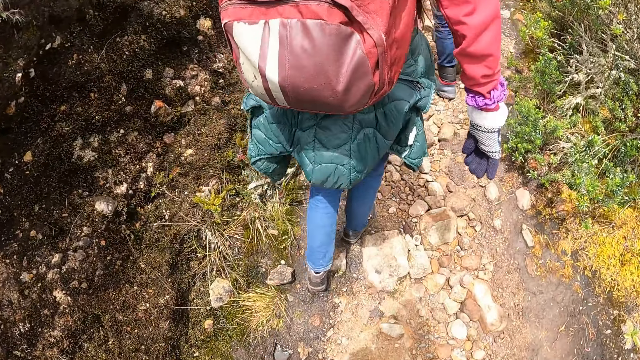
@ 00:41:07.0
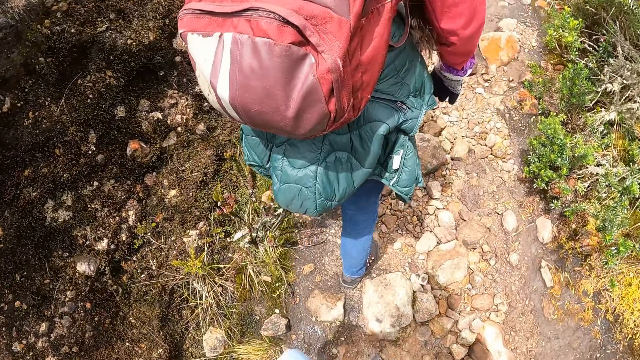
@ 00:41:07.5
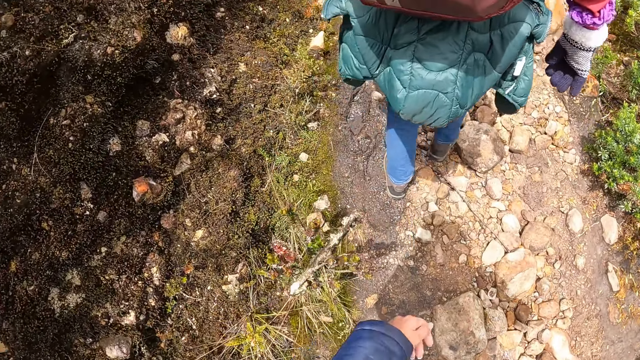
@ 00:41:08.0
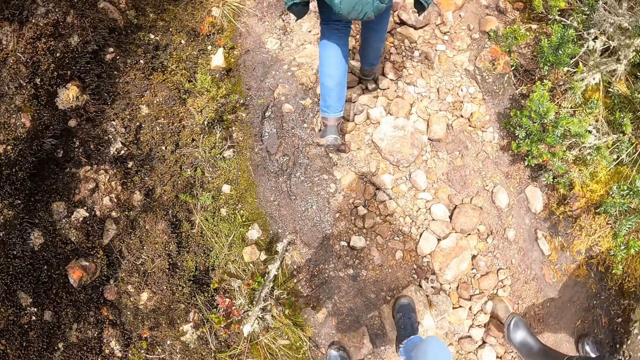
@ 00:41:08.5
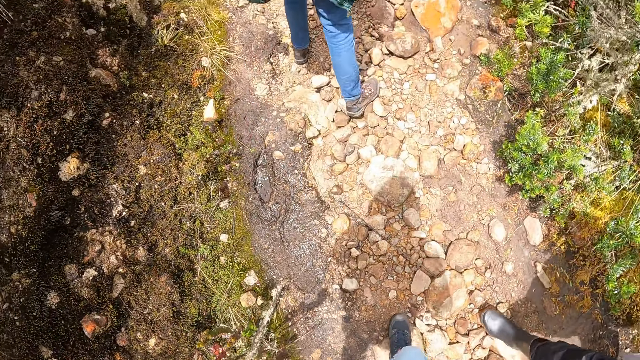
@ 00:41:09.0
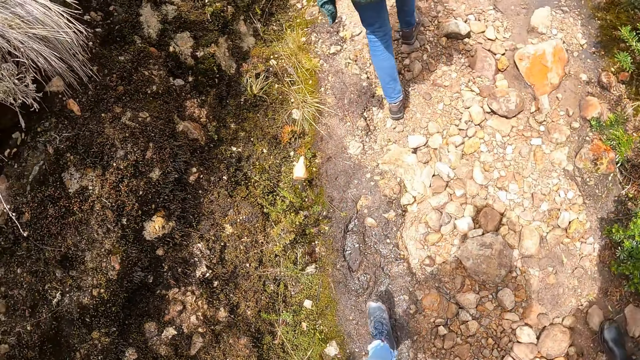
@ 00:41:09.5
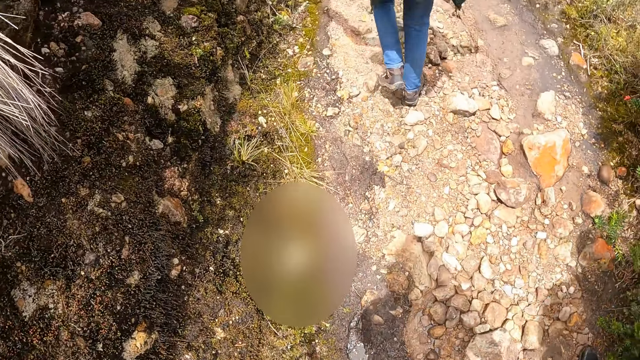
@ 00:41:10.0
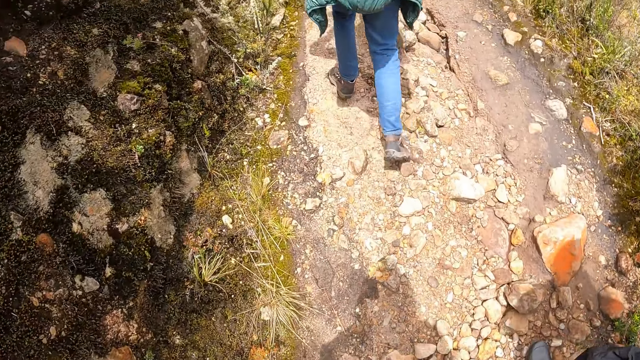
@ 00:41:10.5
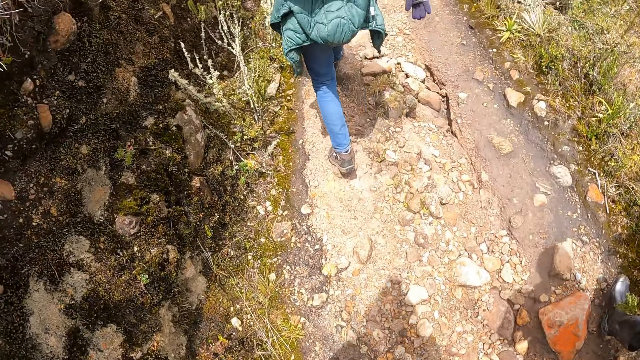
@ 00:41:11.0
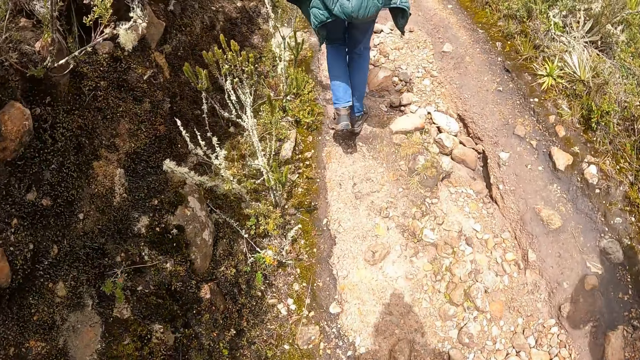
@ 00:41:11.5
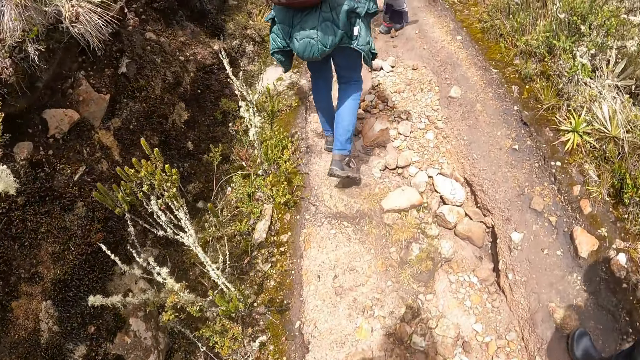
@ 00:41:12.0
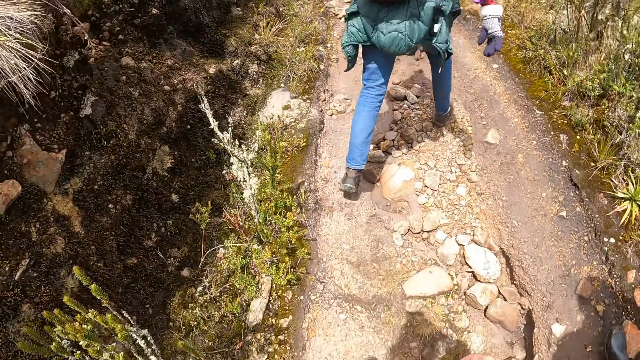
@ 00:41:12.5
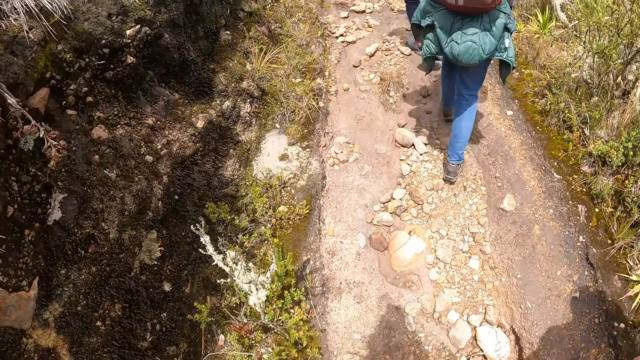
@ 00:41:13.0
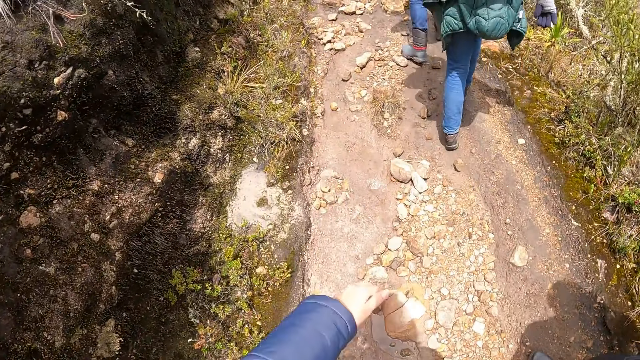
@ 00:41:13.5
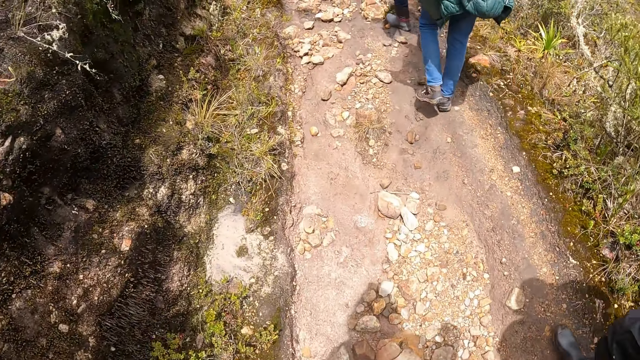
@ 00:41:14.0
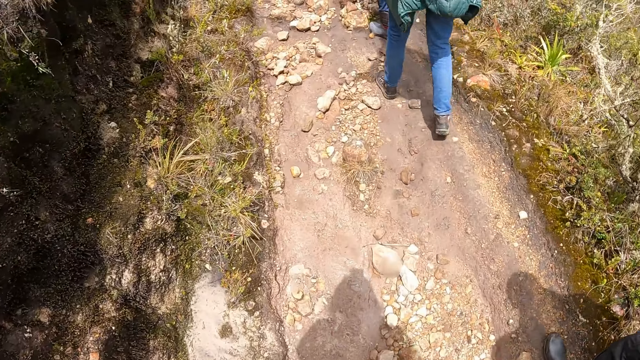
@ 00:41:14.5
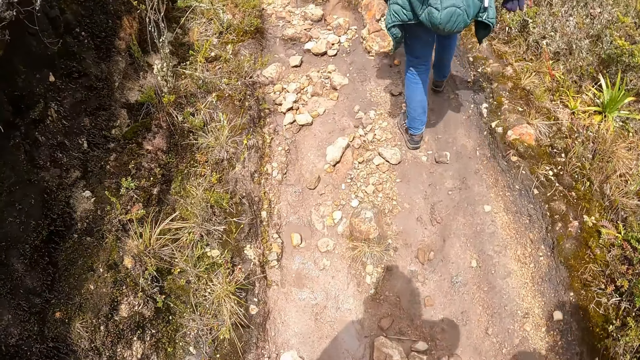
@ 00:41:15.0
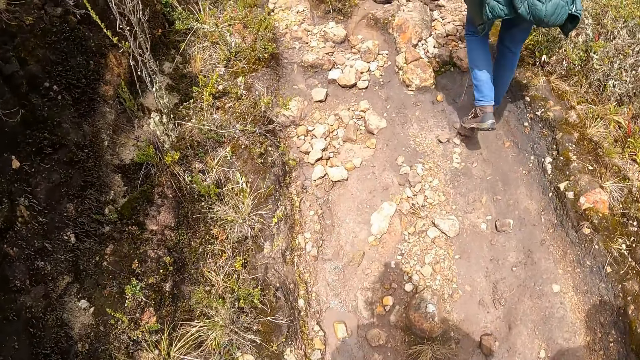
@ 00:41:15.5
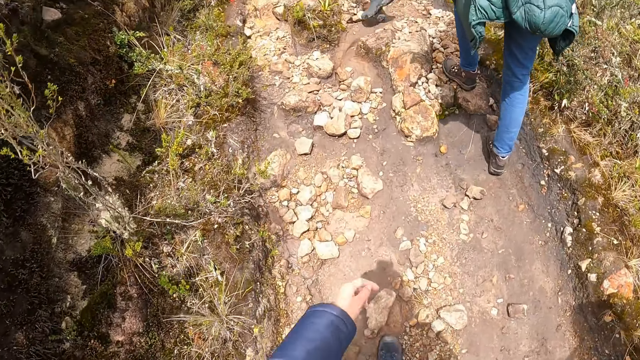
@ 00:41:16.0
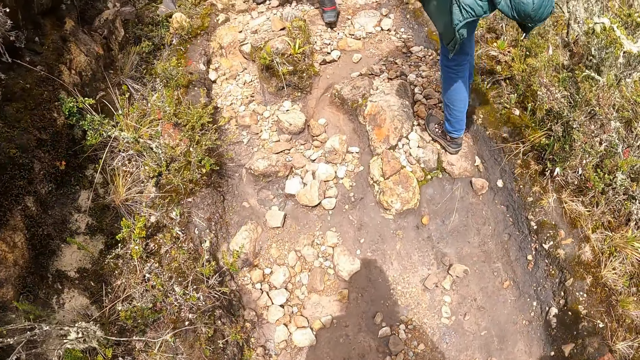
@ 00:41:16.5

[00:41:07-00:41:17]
The camera wearer moves the left hand in the field. They walk around in the field. They move the left hand in the field. They walk around in the field.

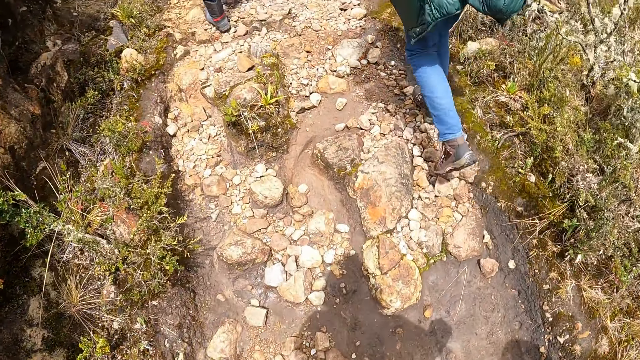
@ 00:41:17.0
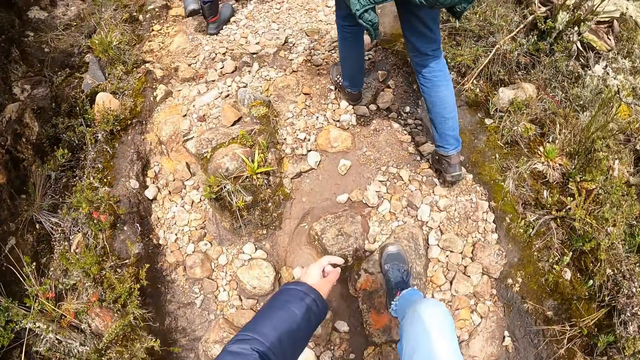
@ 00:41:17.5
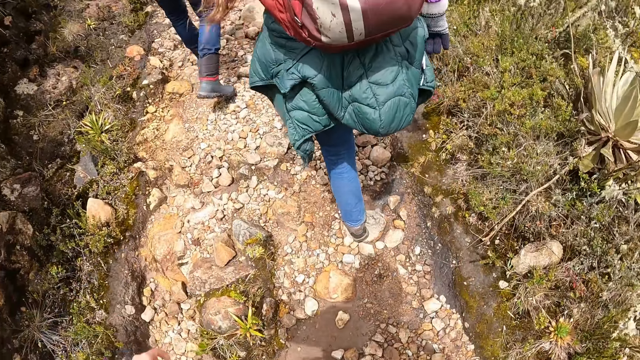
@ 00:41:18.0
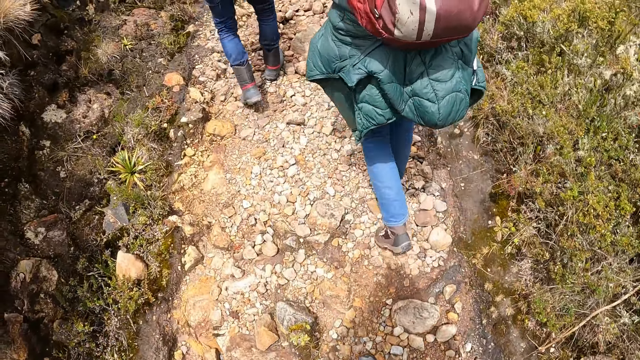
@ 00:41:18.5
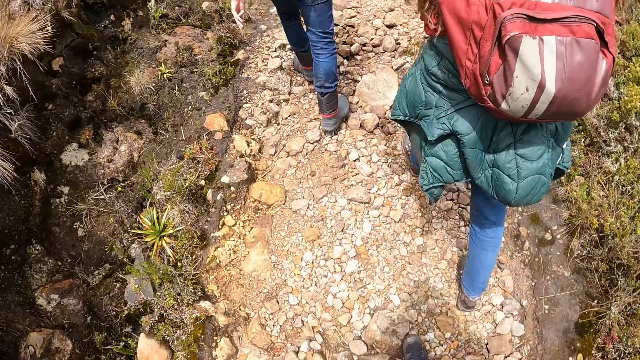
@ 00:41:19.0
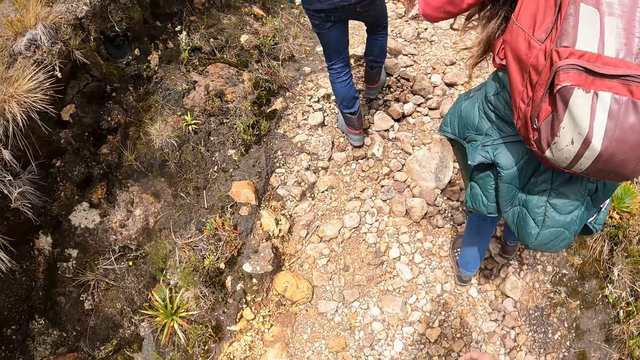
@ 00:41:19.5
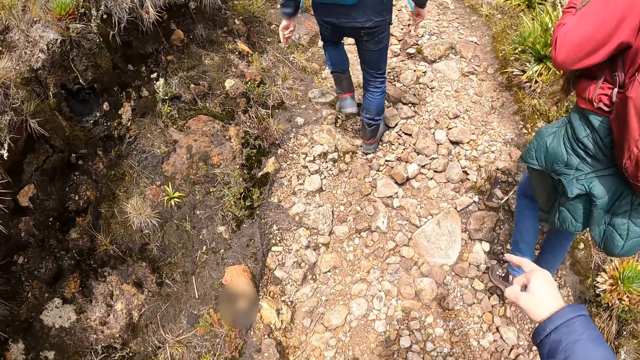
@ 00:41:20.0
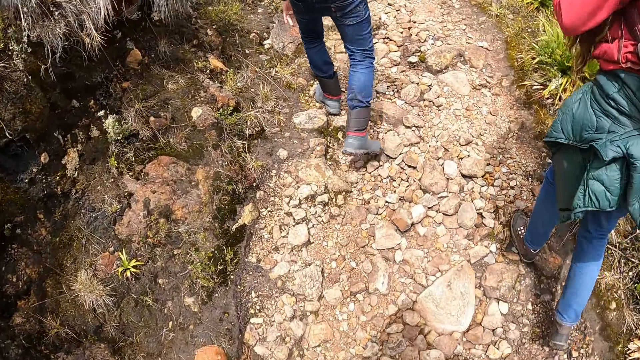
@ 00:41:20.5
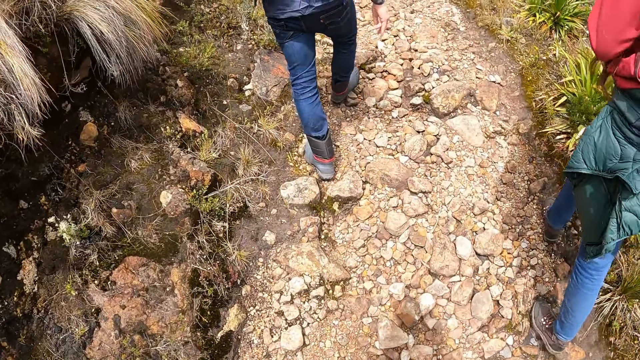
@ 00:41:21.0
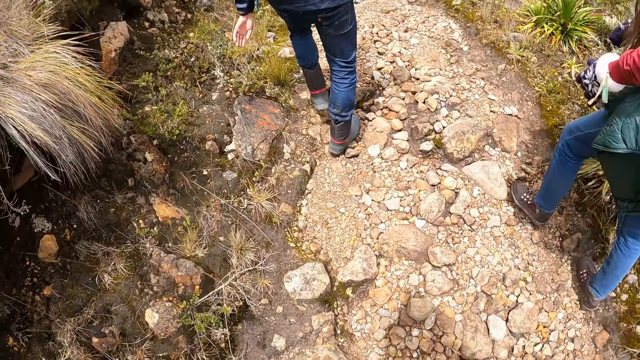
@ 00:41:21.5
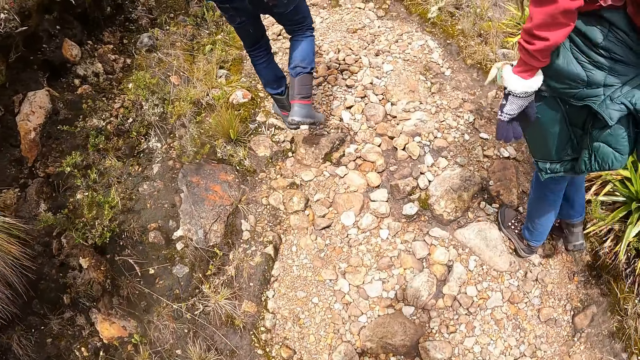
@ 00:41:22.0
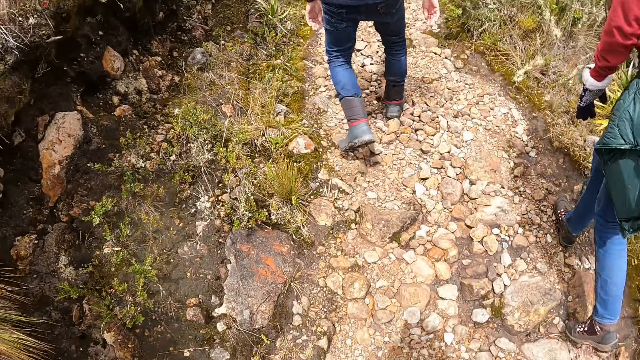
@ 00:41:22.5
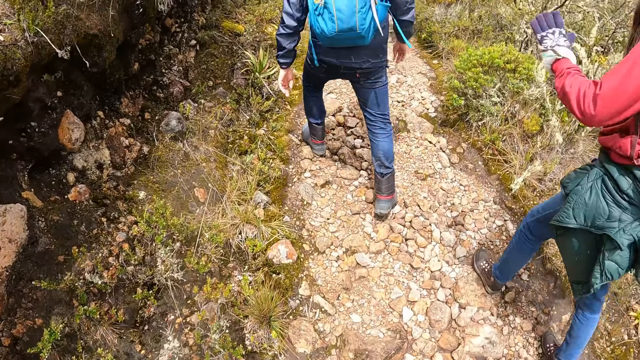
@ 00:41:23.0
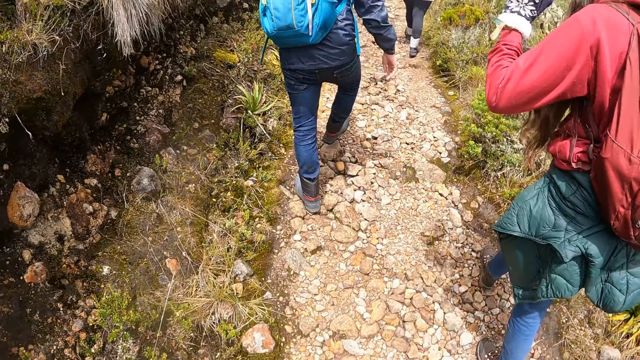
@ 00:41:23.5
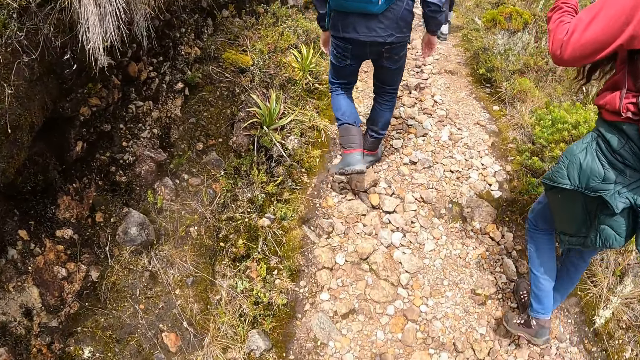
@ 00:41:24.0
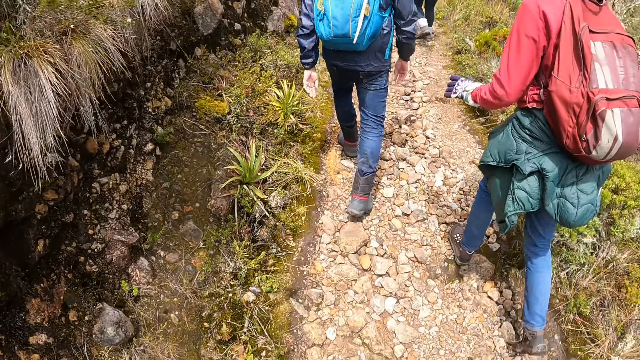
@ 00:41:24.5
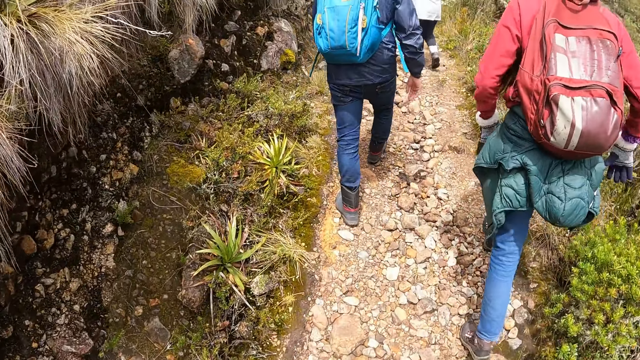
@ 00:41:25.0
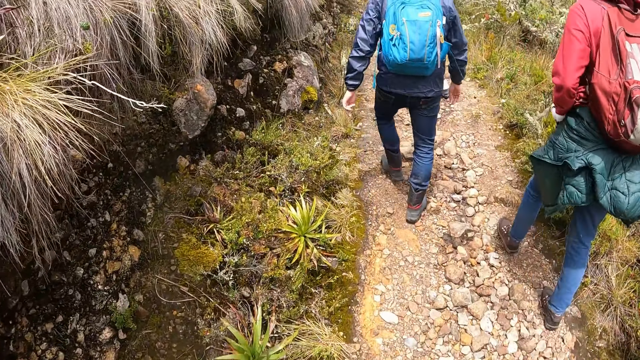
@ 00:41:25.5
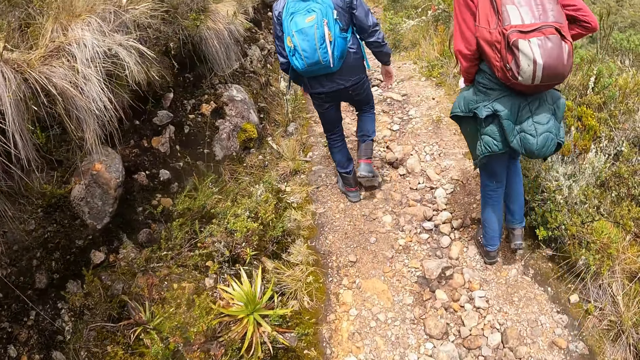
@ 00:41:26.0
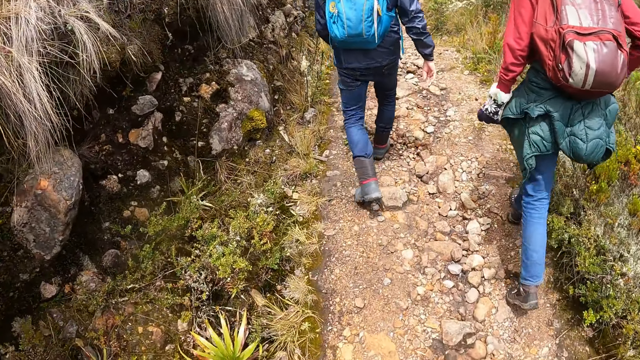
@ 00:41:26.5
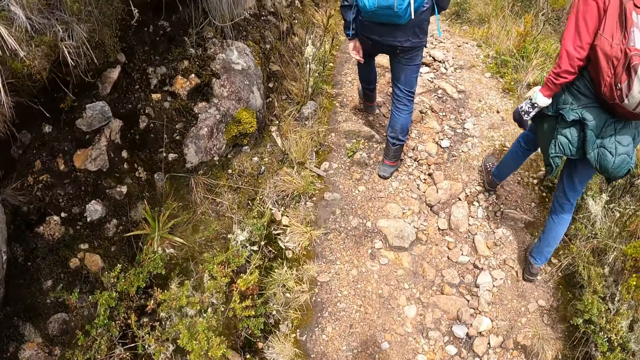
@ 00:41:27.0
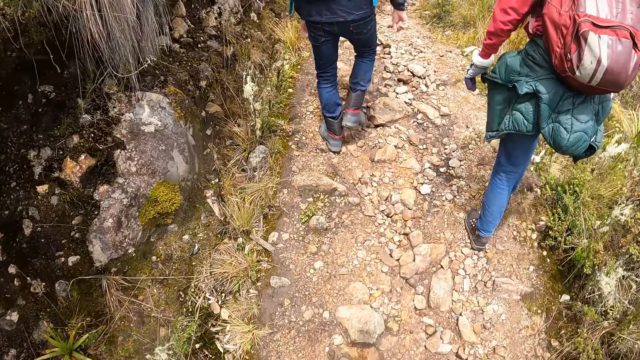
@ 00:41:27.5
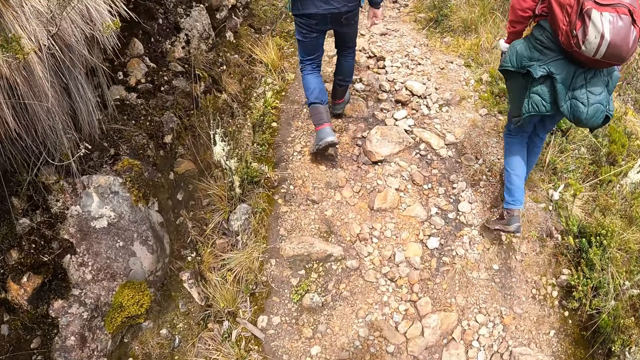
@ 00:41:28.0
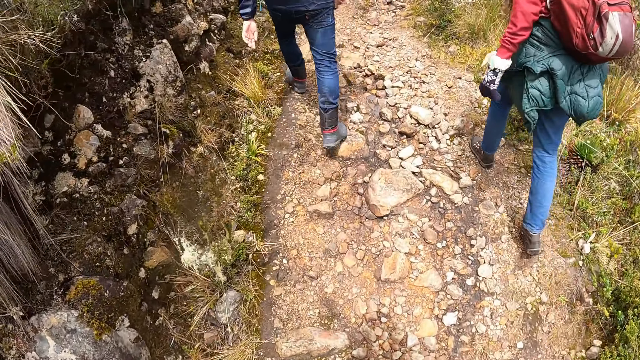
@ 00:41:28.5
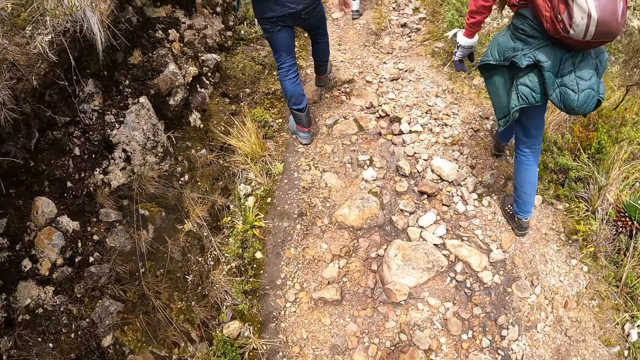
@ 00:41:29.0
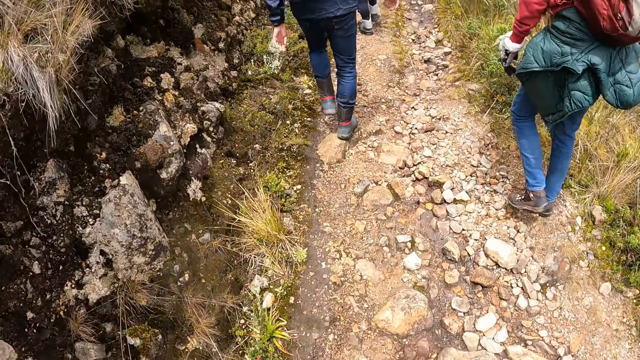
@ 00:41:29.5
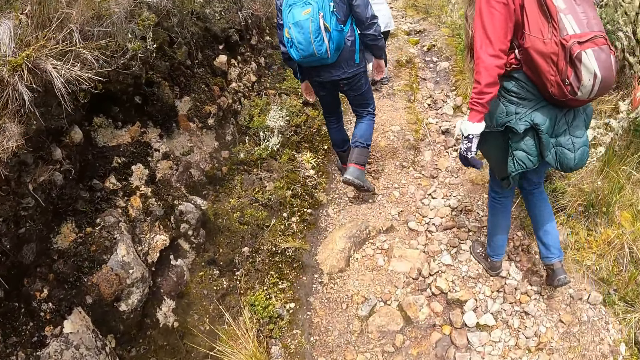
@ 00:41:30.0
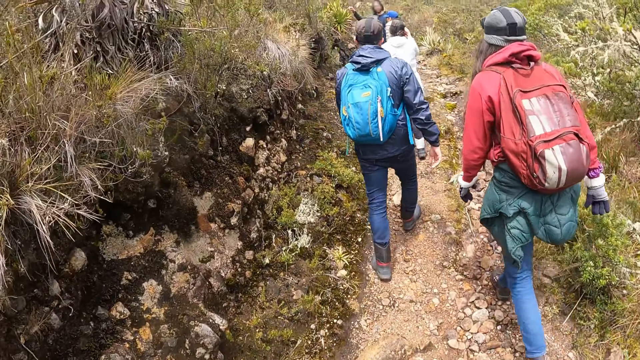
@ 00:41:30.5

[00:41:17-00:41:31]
The camera wearer moves the left hand in the field. They walk around in the field. They move the right hand in the field. They walk around in the field. A person walks around in the field. The person moves the left hand in the field. The person walks around in the field. The camera wearer walks around in the field. A man walks around in the field. The person walks around in the field.
